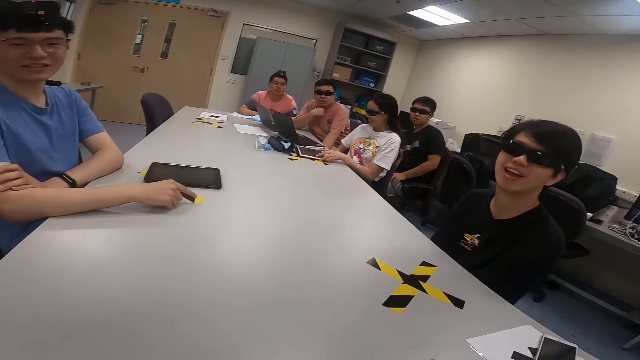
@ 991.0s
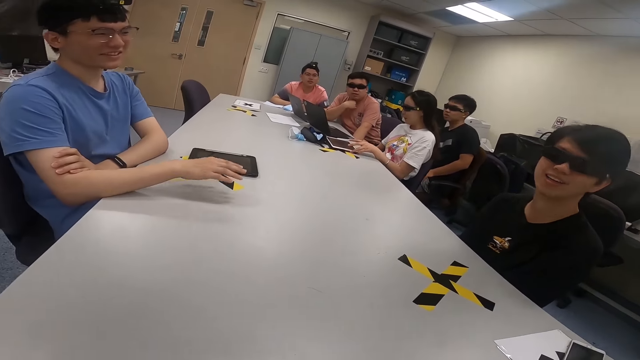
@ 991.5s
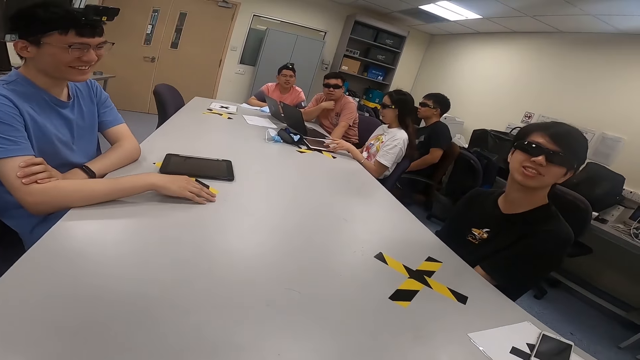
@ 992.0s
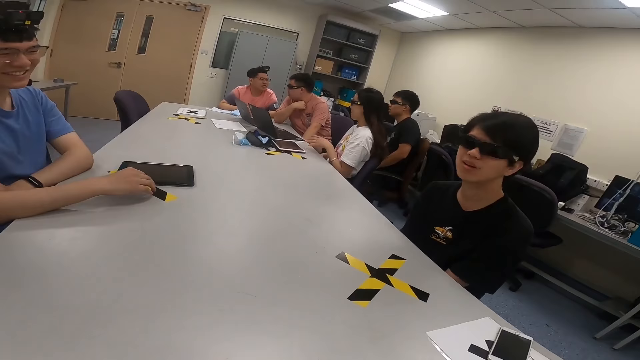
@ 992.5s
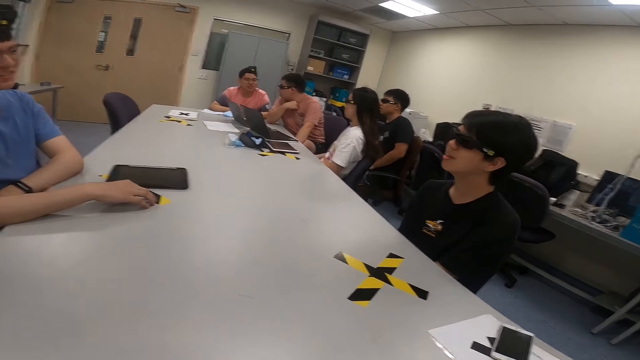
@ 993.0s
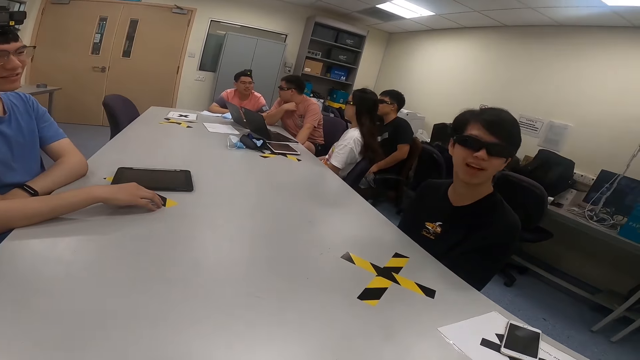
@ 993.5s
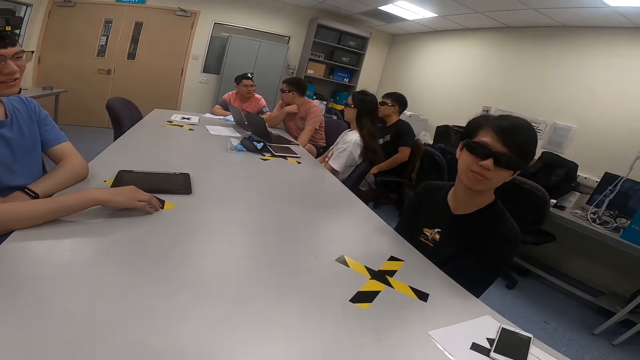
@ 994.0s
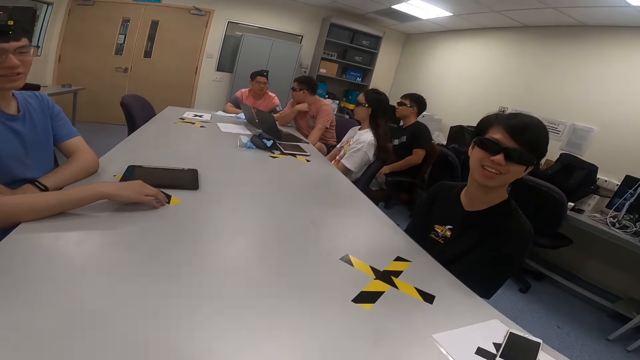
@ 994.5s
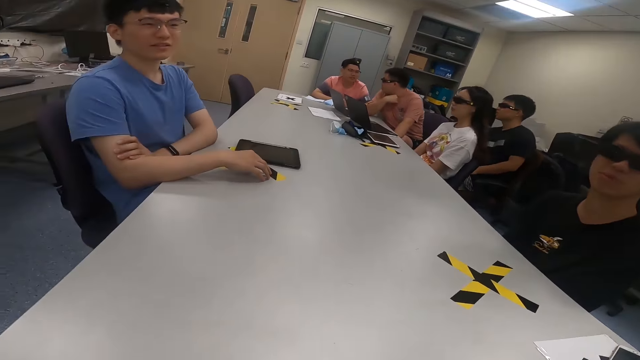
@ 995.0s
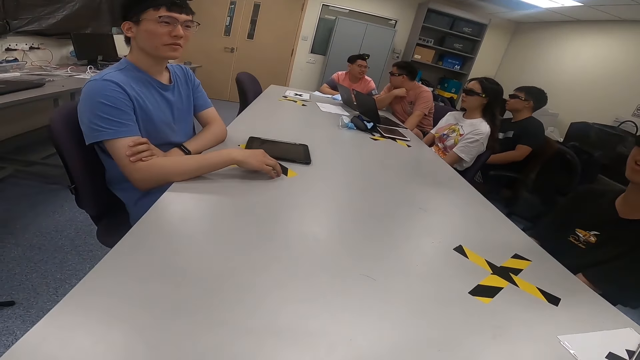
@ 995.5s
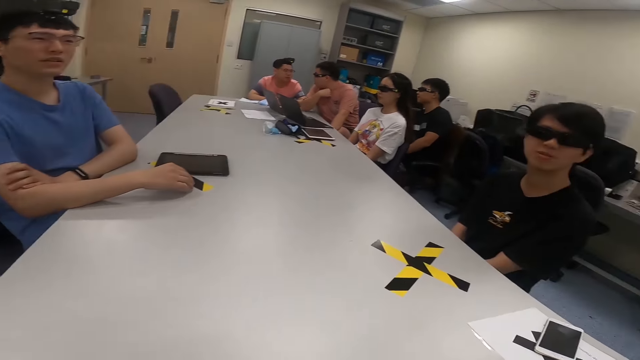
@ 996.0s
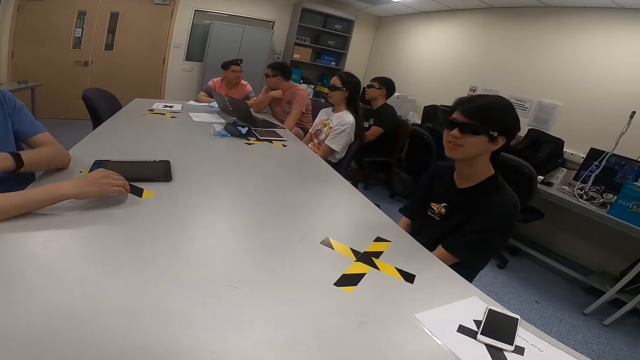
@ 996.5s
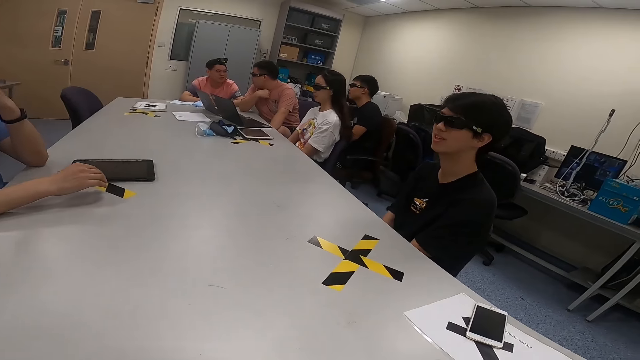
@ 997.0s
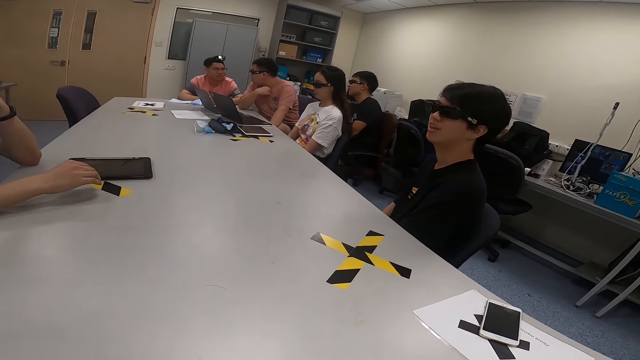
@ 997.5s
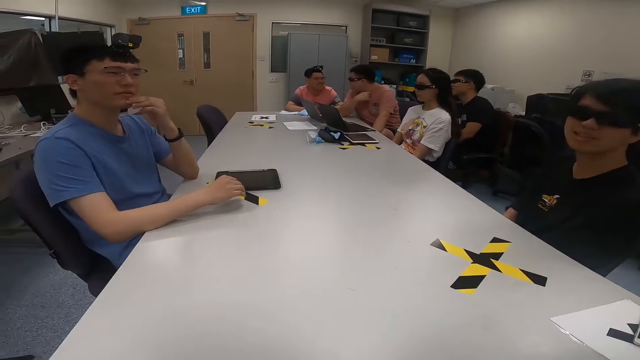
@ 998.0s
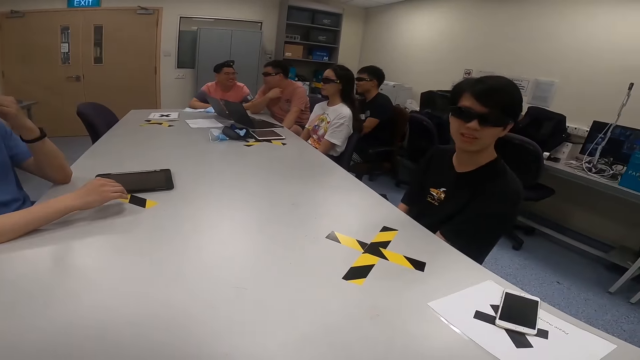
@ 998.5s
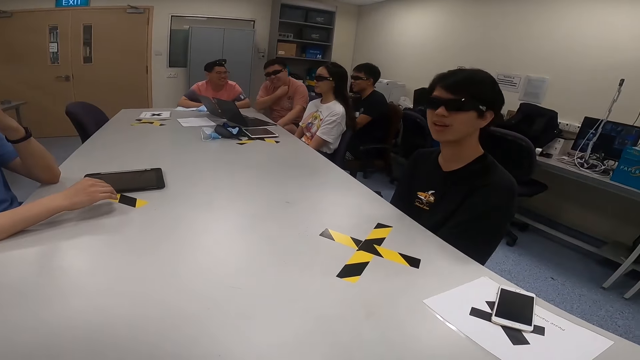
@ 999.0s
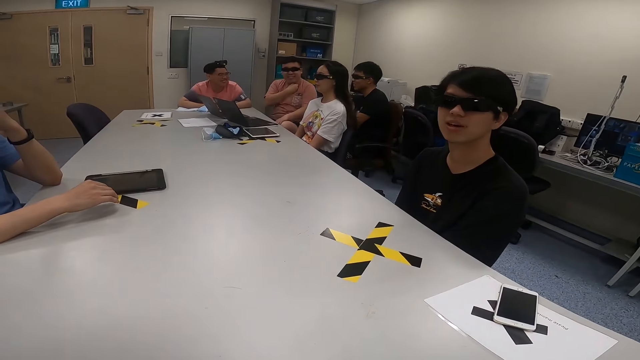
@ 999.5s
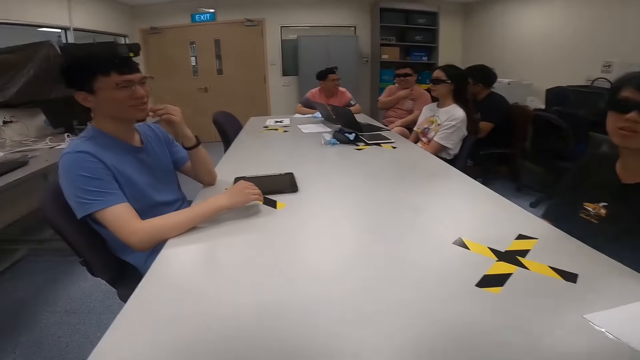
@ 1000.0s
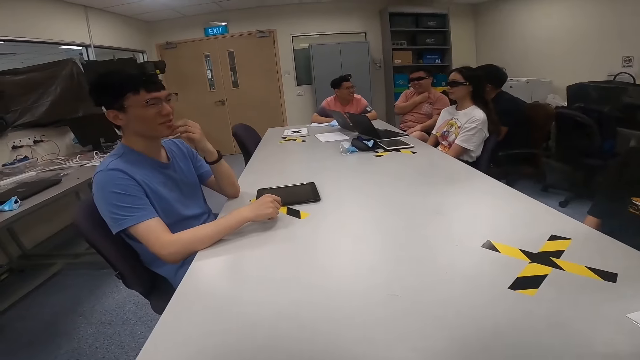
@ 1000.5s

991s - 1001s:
A woman uses a tablet. A man moves his hand. The man lifts his left hand. The man puts his hand on his chin.

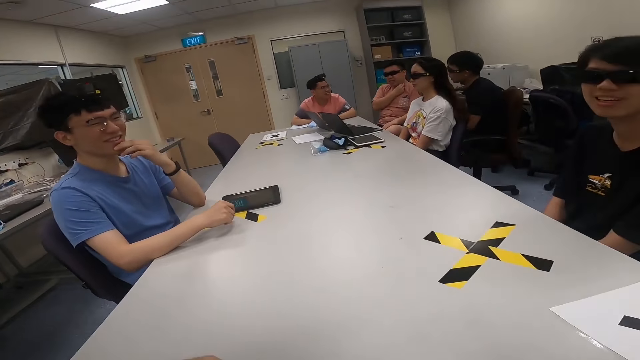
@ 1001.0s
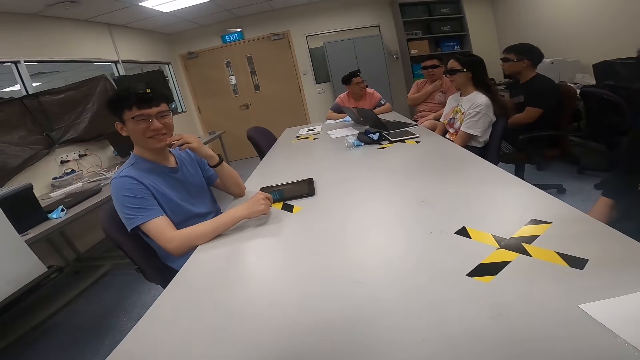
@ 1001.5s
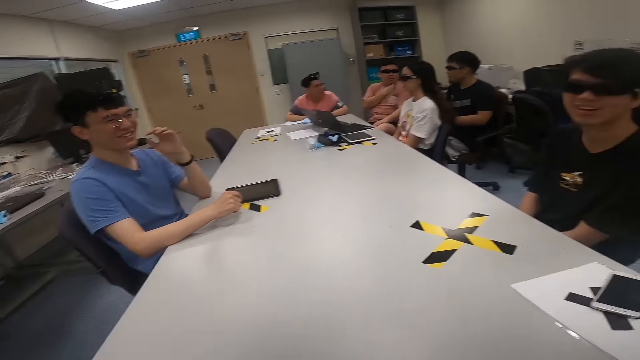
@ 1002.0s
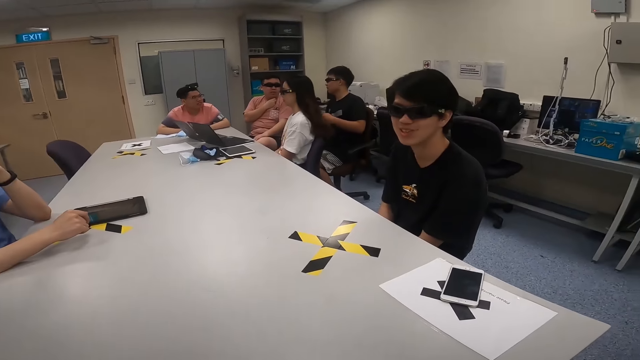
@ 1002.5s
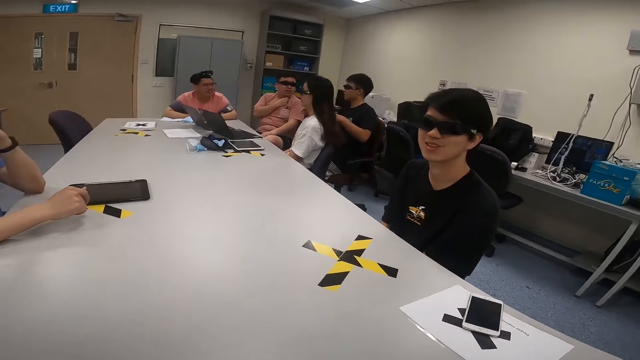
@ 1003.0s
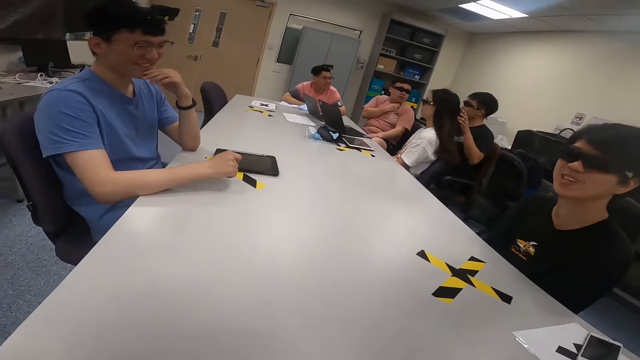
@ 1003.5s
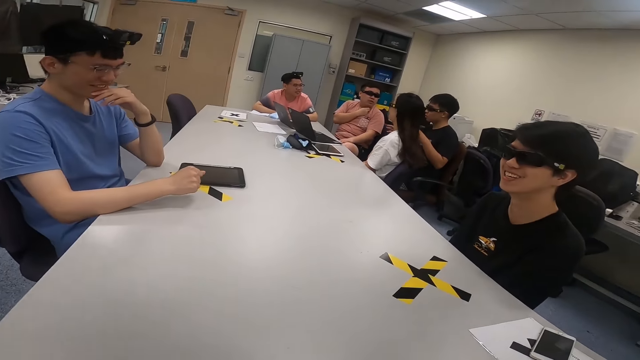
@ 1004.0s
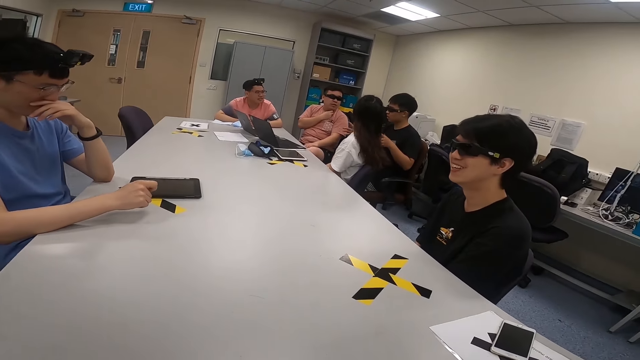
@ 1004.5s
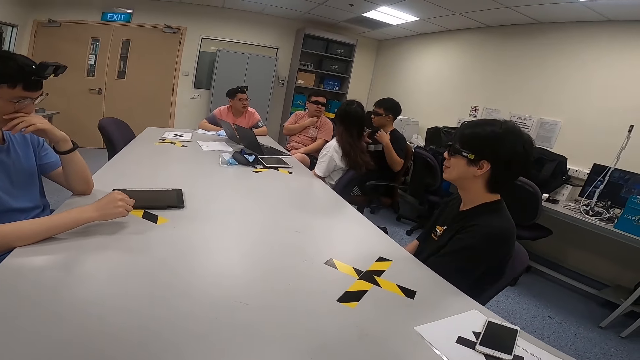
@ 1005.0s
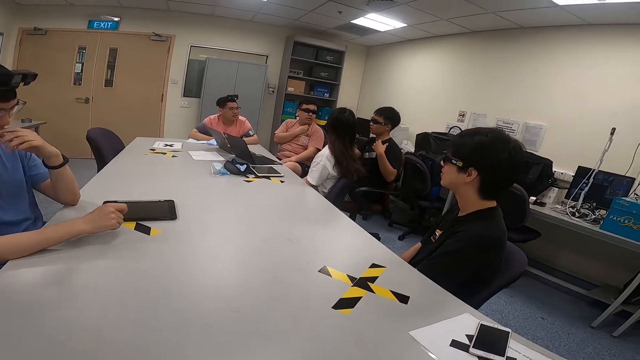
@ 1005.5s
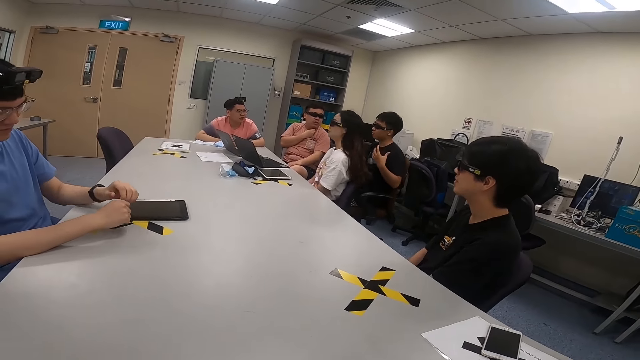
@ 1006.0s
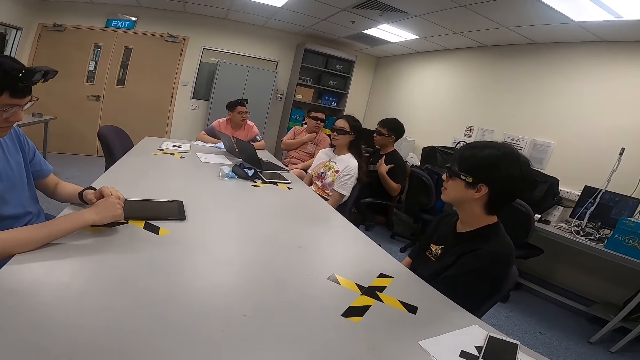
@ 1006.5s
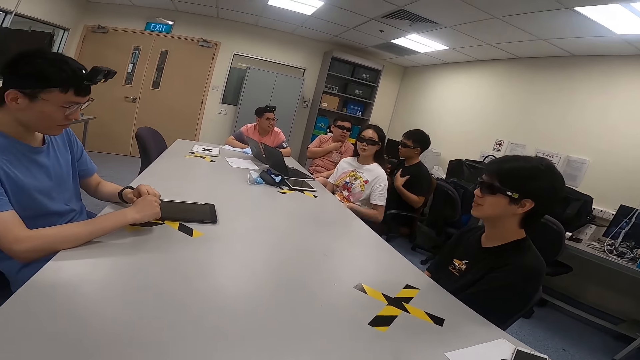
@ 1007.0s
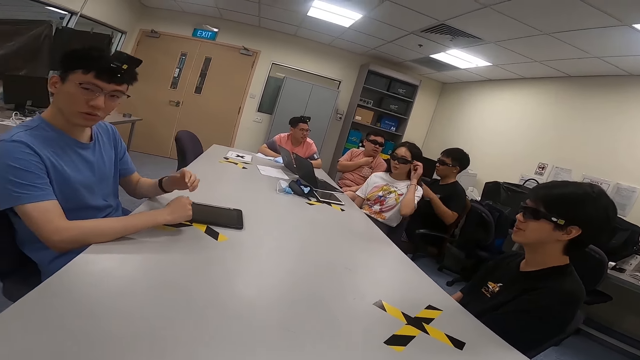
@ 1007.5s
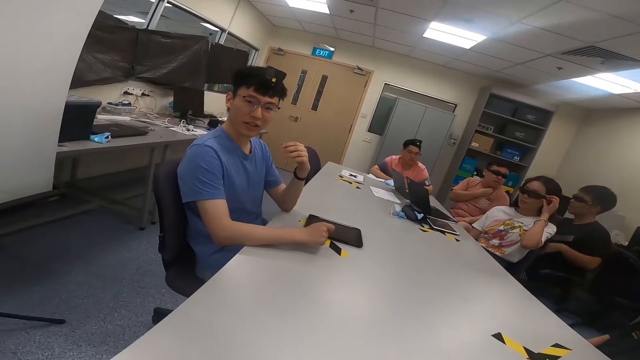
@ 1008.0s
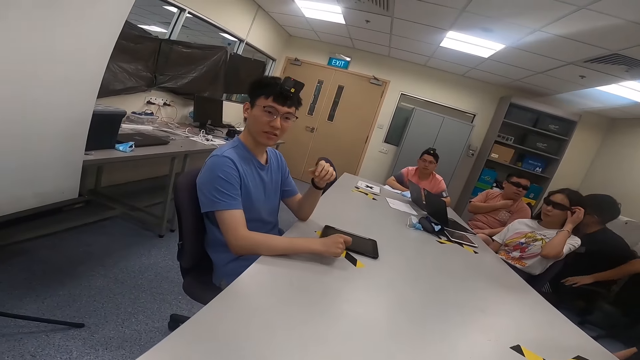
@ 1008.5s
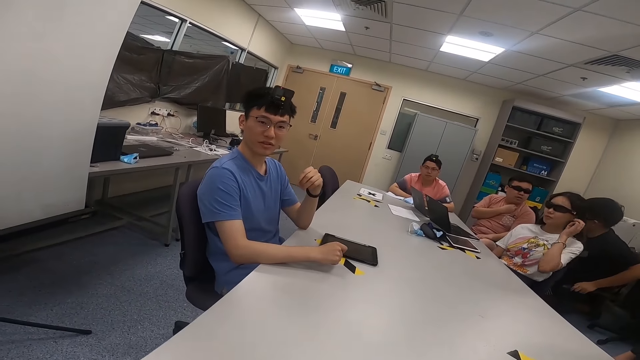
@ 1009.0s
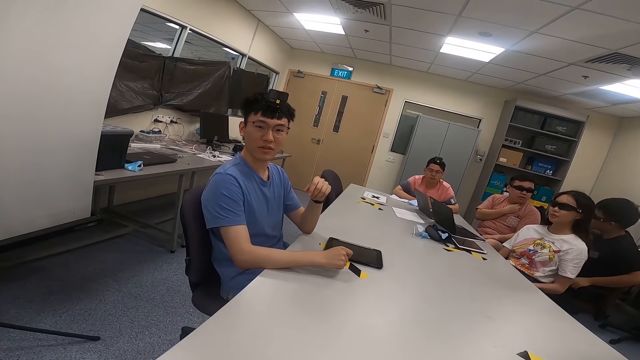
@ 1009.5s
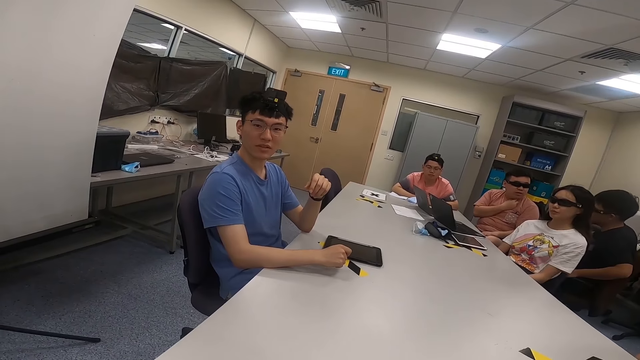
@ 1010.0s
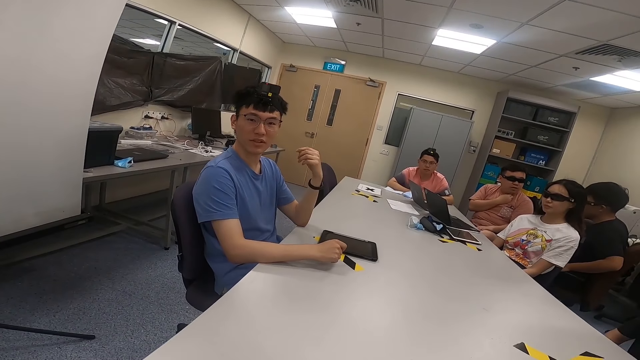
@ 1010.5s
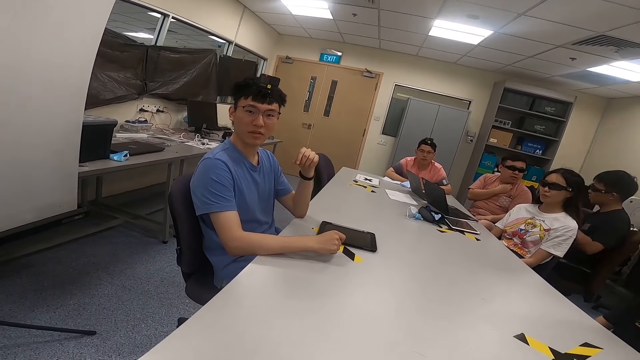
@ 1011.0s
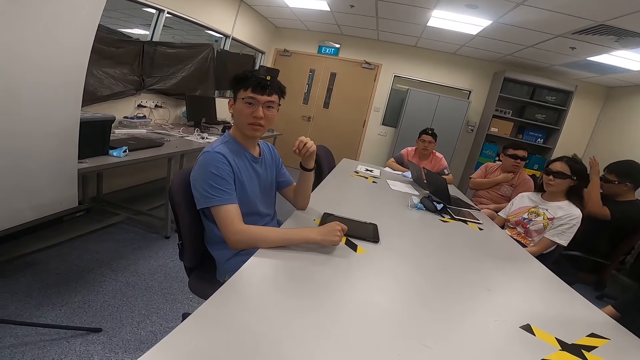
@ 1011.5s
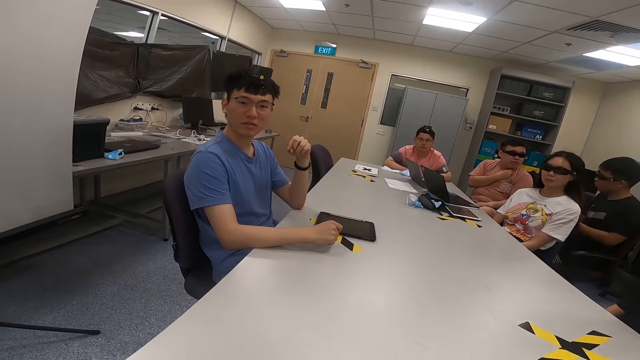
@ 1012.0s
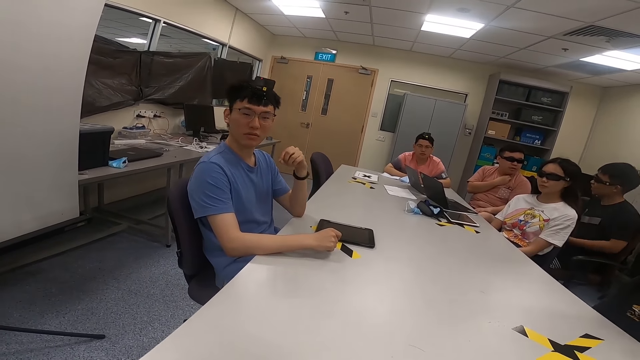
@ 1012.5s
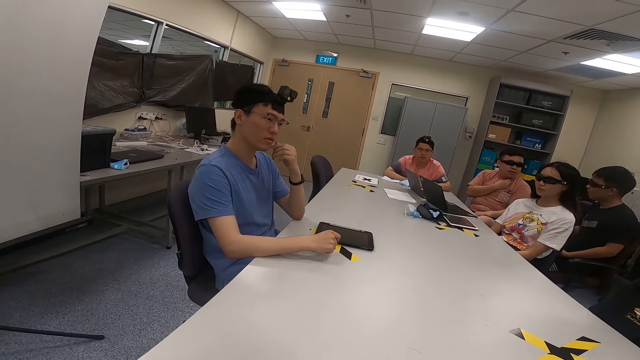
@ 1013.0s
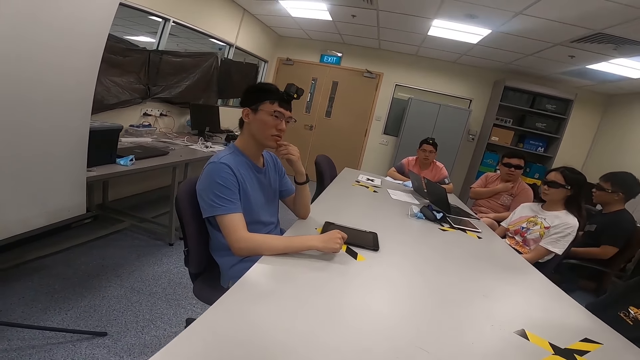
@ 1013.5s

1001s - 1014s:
A man moves his hand. Another man moves forward. A third man lifts both hands. A fourth man puts his hands on the table. A lady touches her sunglasses. The fourth man moves his hand. The third man lifts both hands.
